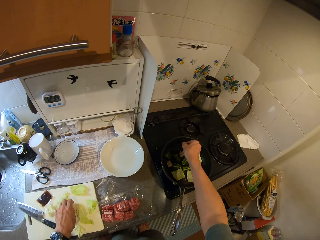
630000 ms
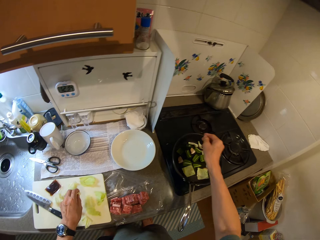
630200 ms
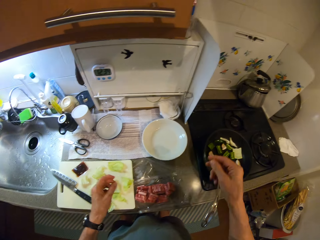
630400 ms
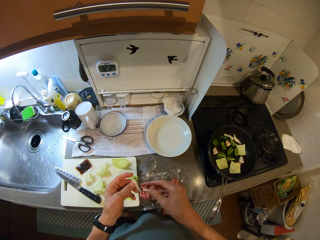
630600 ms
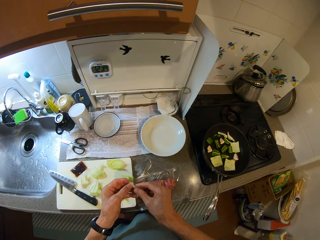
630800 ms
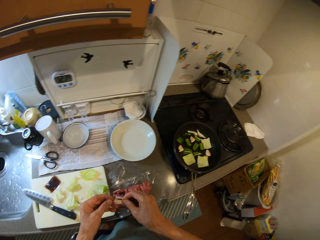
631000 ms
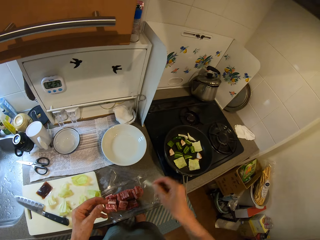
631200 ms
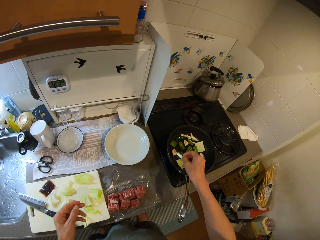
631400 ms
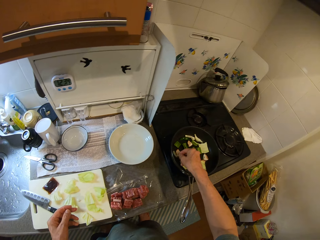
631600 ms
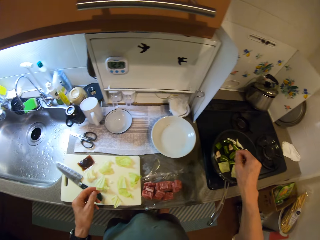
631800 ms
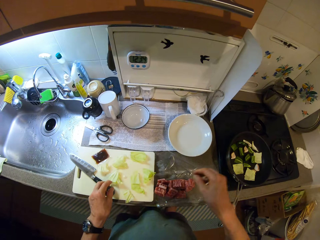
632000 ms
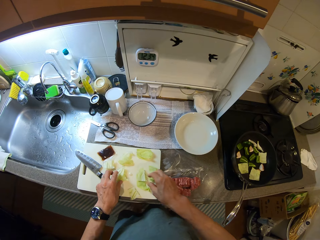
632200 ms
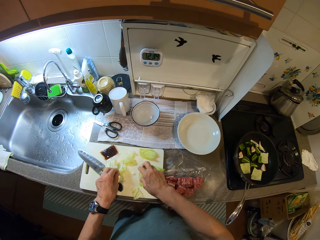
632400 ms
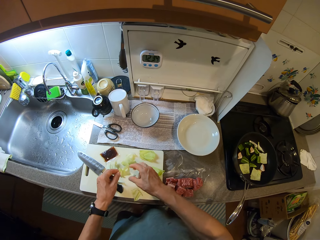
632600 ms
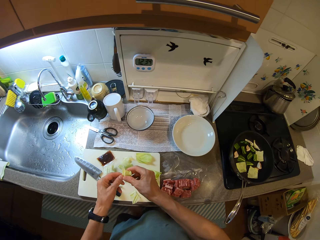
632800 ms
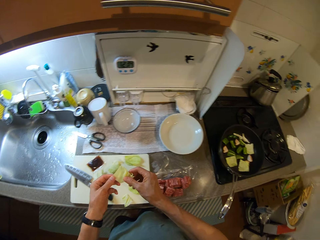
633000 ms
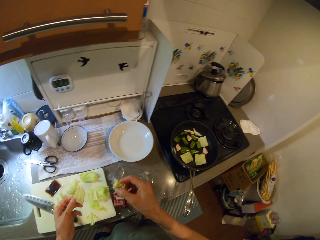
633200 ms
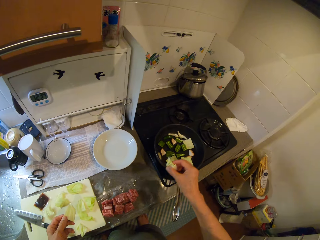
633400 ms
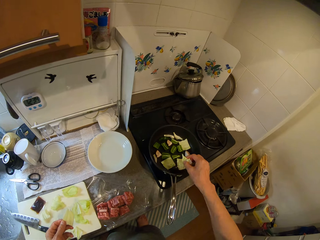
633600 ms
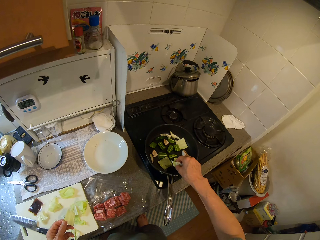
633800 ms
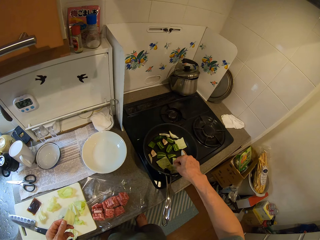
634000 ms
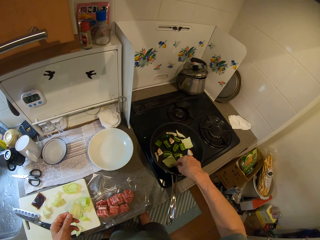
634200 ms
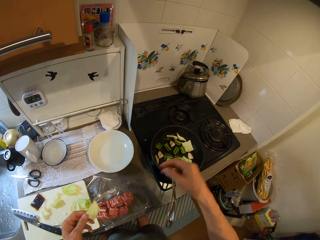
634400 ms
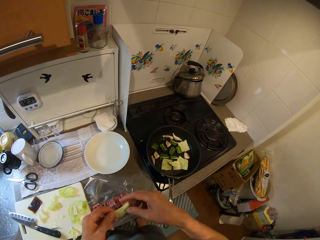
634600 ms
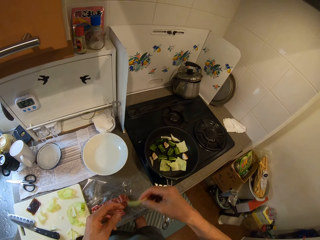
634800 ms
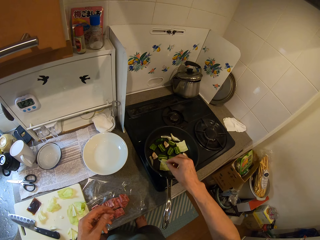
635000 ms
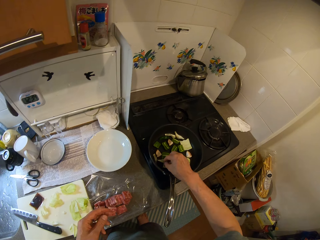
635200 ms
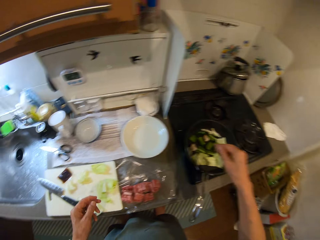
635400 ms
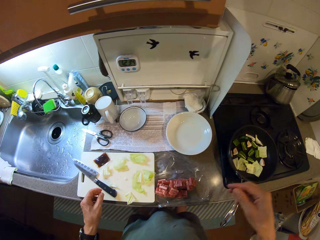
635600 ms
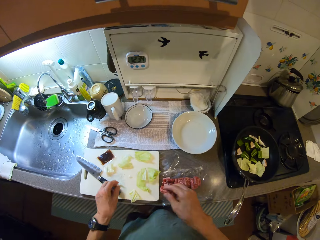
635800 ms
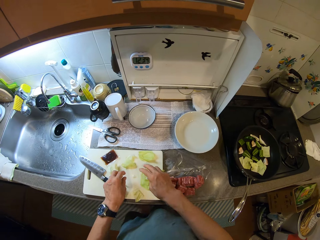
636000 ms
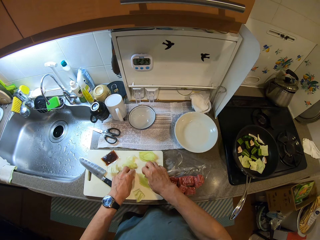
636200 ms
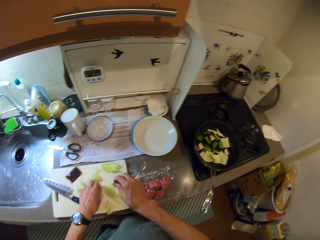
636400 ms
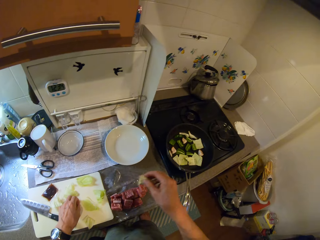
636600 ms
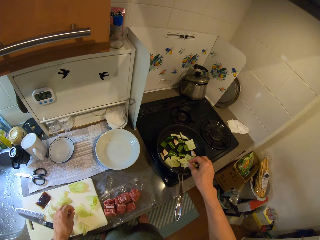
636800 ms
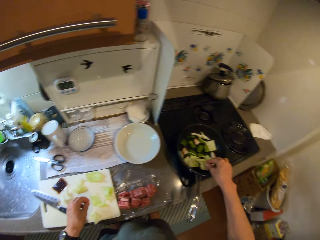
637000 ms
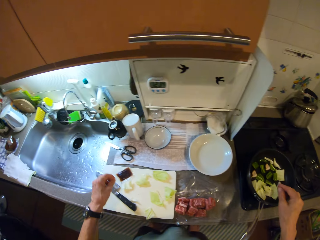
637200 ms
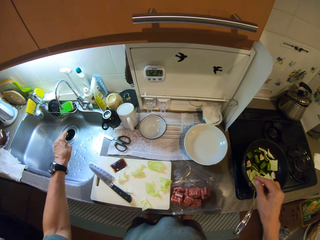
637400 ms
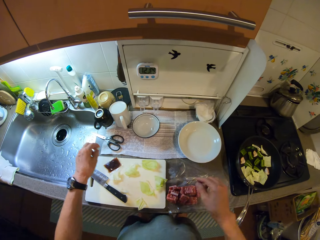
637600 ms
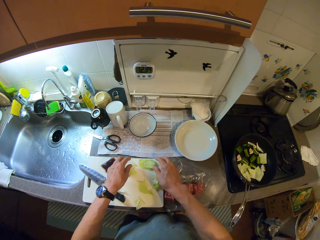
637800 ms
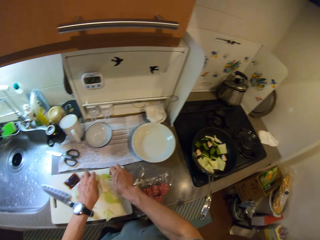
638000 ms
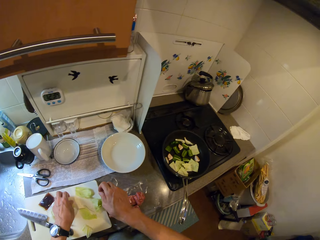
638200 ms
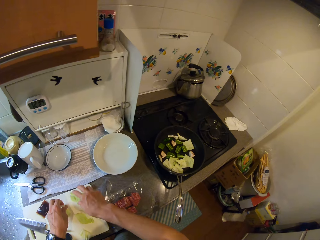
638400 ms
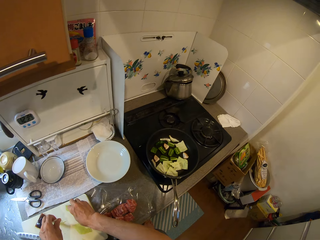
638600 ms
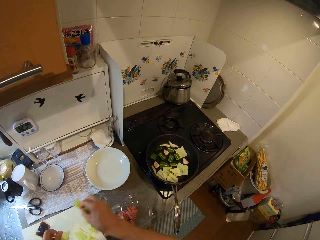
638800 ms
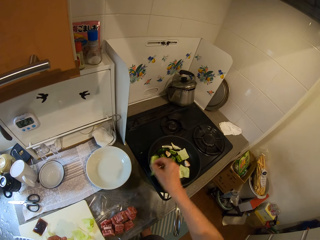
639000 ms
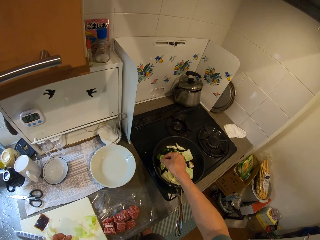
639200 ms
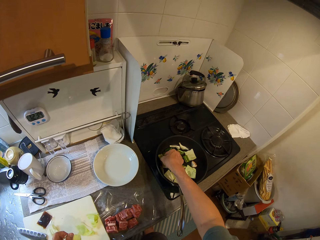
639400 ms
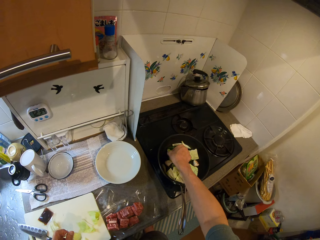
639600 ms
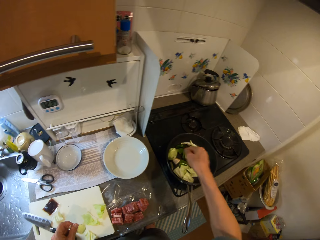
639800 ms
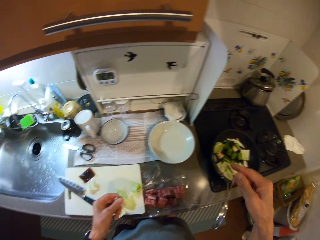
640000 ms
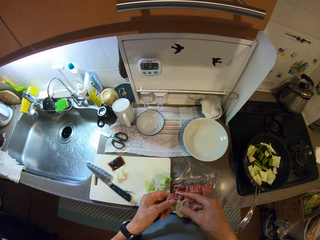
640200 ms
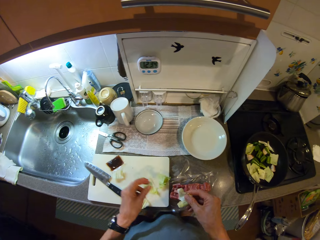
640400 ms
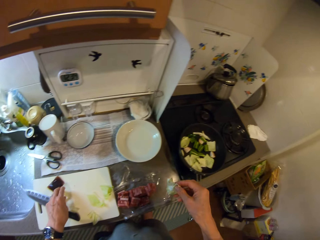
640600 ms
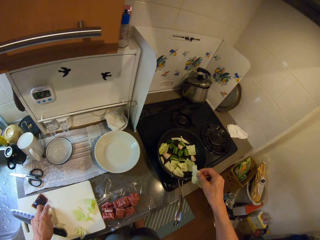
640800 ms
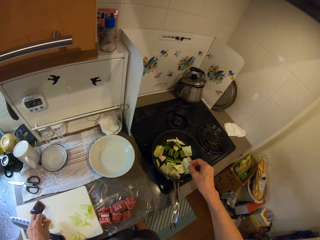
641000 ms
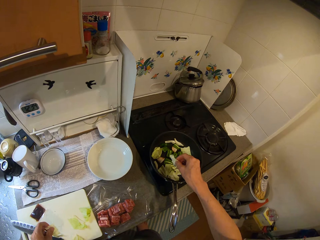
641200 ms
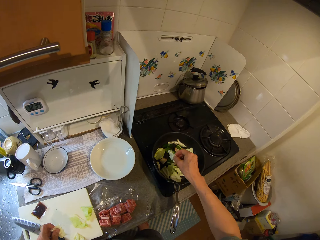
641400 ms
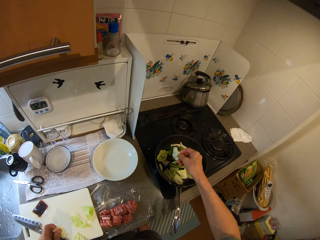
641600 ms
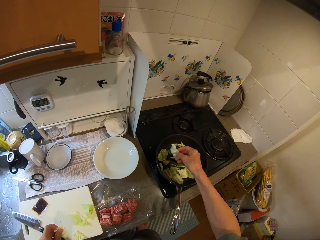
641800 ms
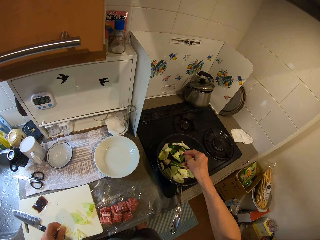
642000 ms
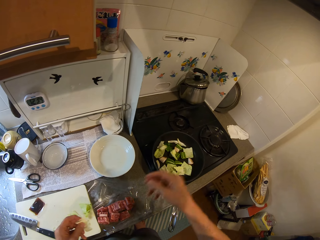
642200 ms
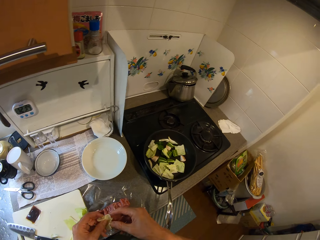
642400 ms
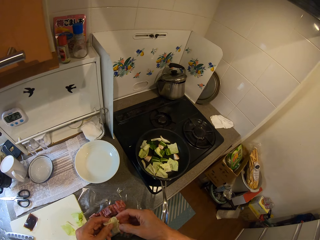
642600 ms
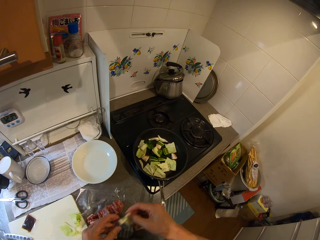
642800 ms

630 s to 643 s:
The camera wearer puts the cabbage in the pan. They take some cabbage from the board. They put the cabbage in the pan. They take some cabbage from the board. They put the cabbage in the pan. They take some cabbage from the board. They put the cabbage in the pan.

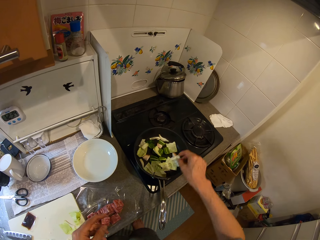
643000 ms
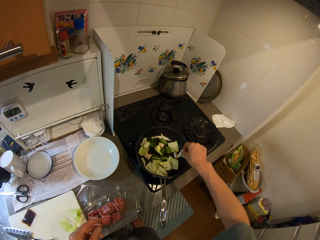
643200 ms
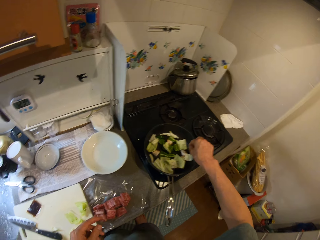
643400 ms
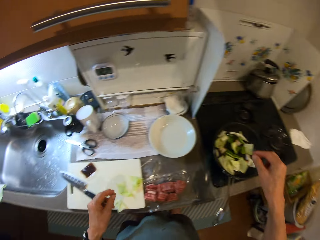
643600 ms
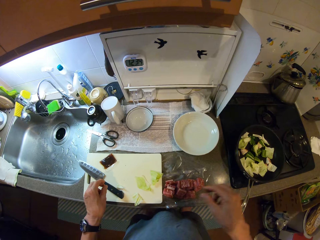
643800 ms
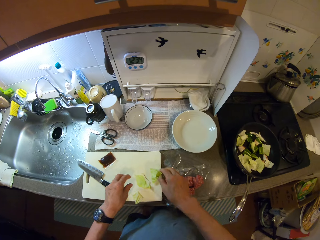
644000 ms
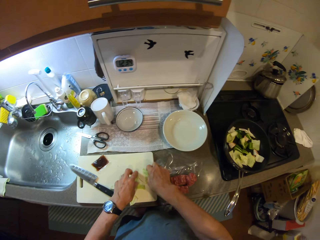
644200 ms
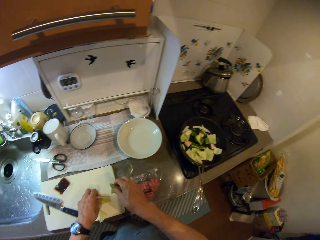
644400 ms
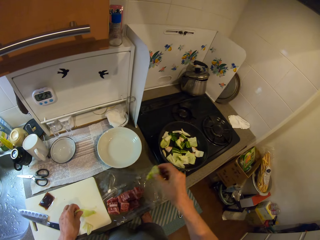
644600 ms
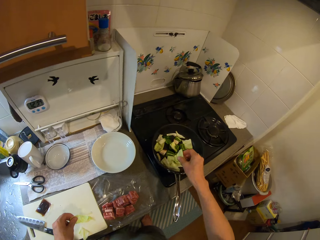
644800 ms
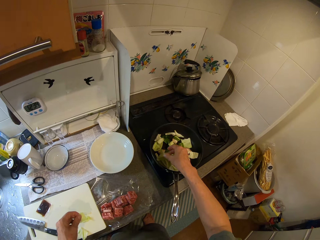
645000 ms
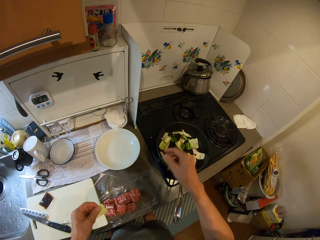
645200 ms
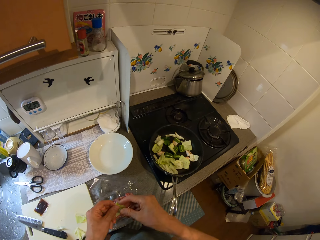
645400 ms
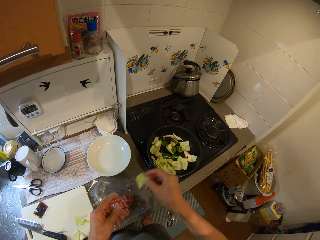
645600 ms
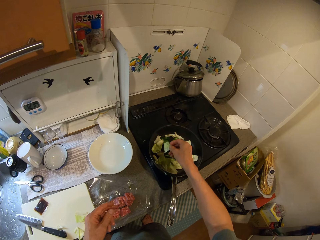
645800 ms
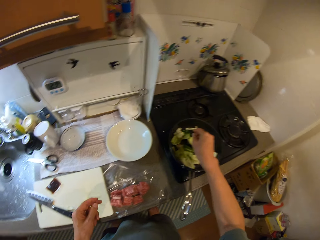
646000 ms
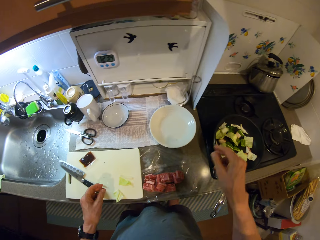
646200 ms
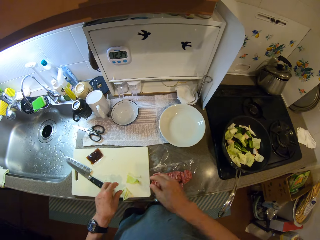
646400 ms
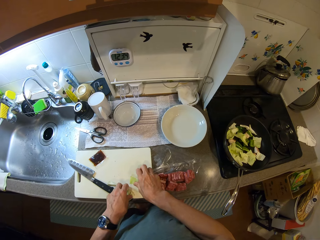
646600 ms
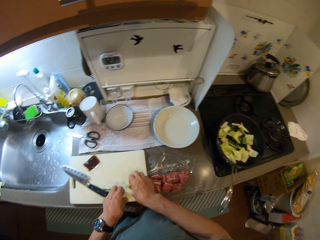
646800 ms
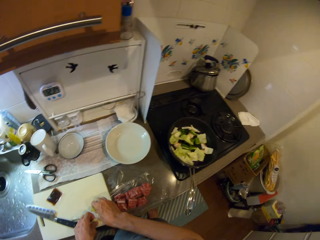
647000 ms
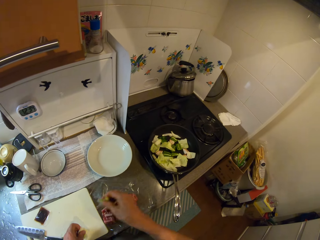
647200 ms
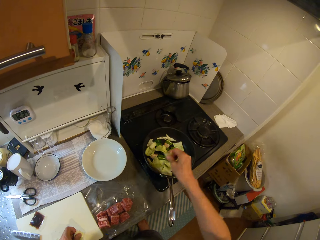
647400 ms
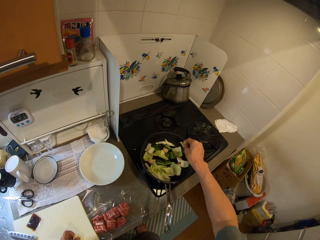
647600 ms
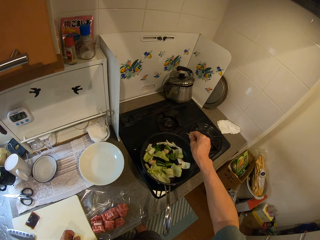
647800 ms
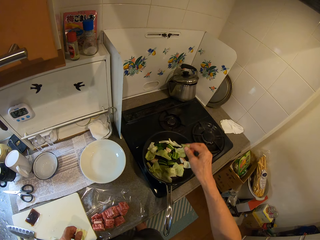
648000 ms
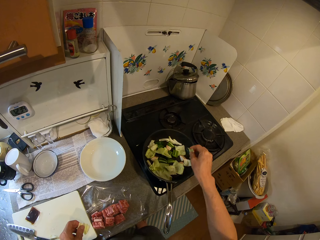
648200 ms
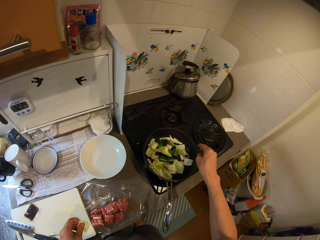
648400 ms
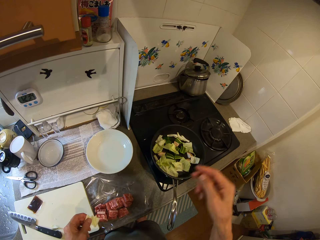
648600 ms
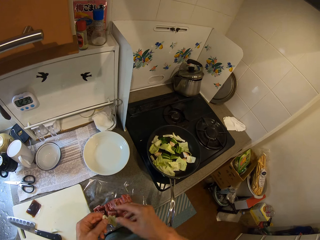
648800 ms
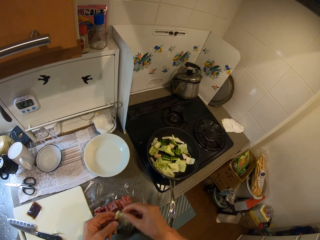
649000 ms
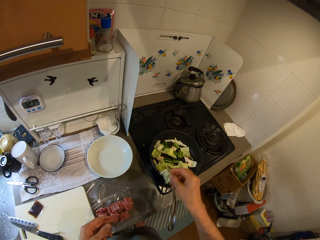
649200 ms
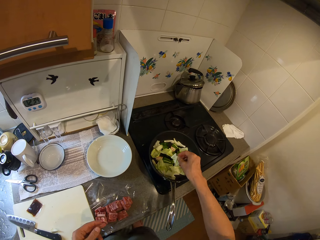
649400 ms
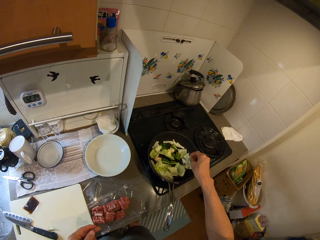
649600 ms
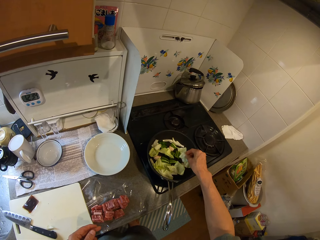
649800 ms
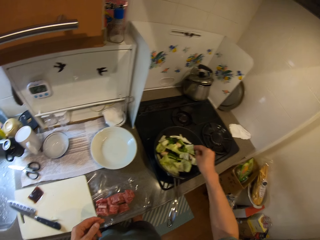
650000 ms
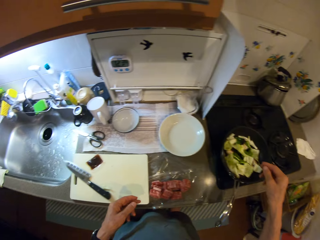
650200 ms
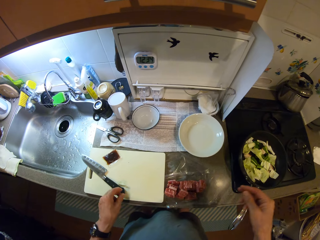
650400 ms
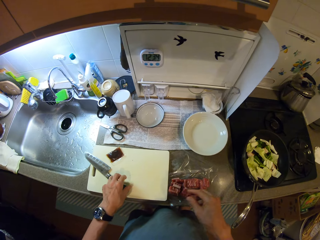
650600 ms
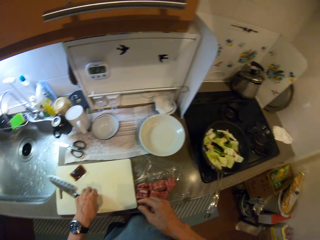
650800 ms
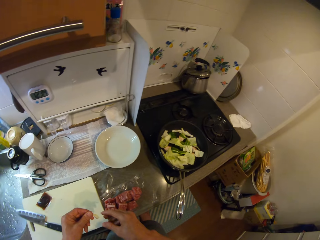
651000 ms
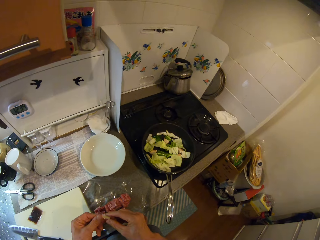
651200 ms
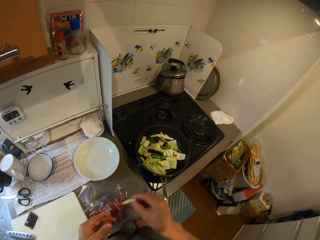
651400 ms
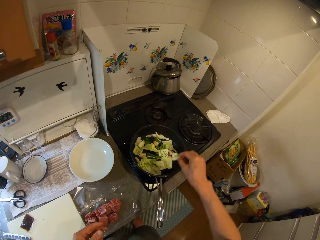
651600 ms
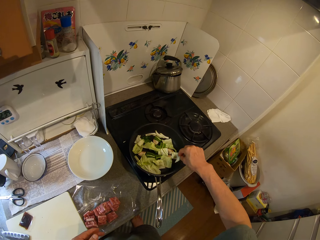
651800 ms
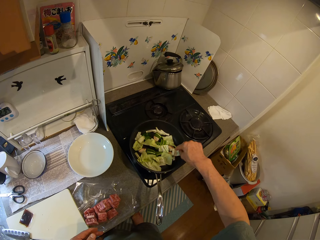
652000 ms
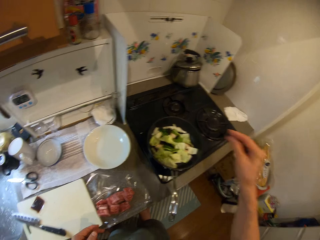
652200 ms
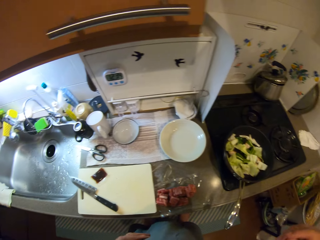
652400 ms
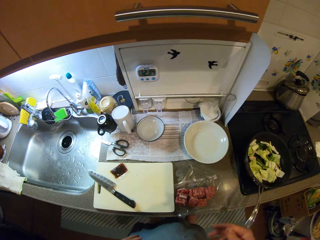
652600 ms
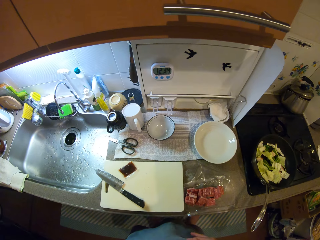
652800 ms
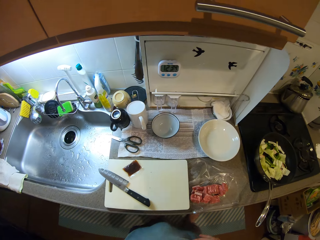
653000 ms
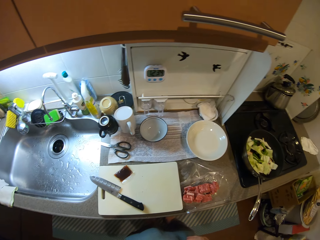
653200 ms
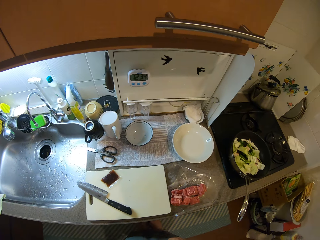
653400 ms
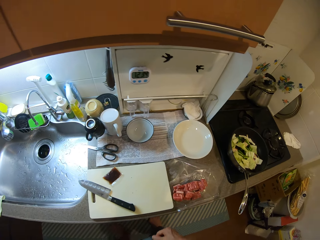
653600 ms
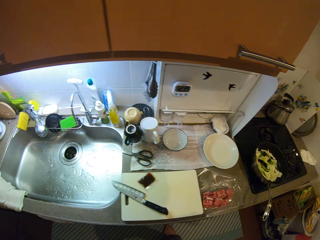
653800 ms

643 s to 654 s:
The camera wearer takes some cabbage from the board. They put the cabbage in the pan. They take some cabbage from the board. They put the cabbage in the pan.
